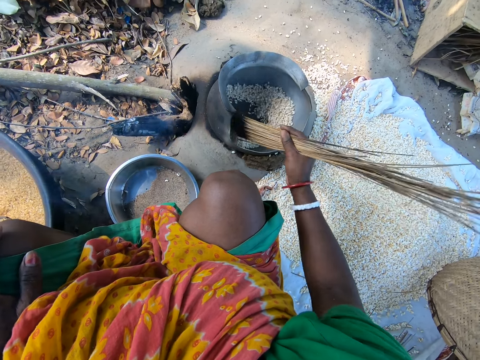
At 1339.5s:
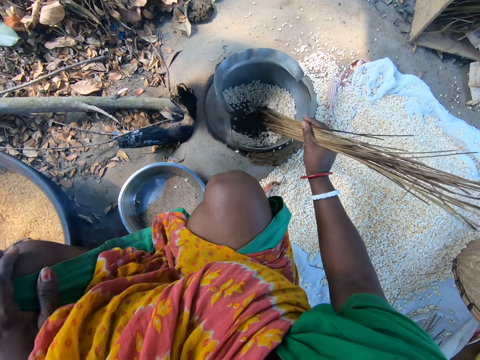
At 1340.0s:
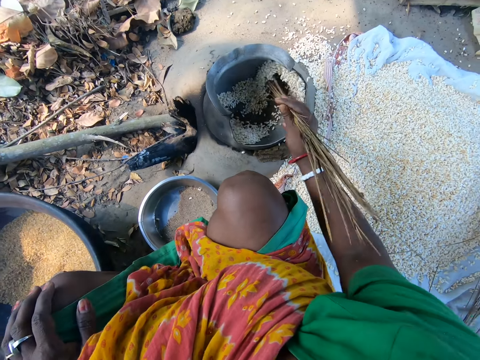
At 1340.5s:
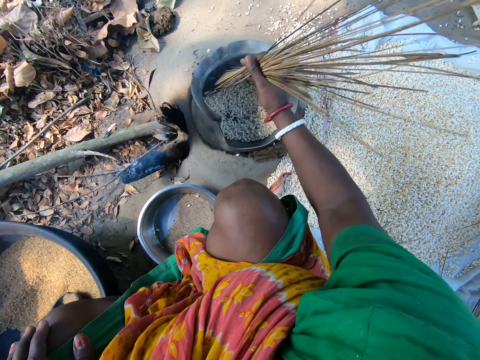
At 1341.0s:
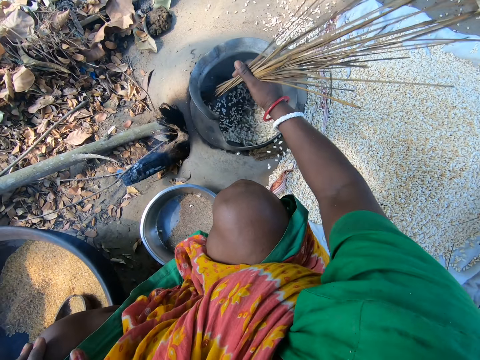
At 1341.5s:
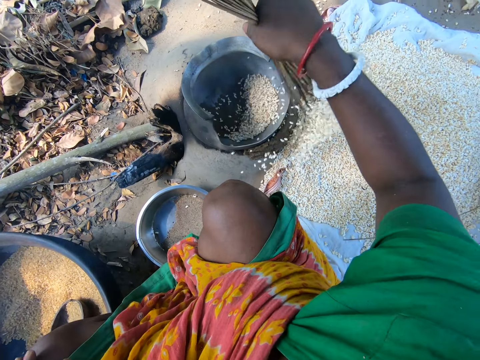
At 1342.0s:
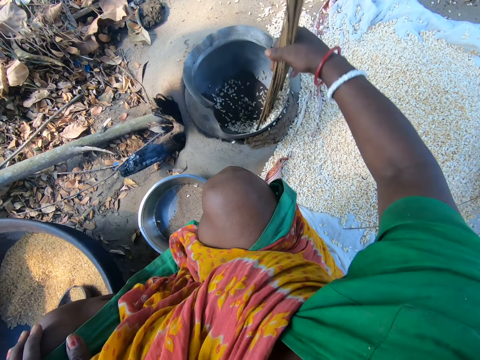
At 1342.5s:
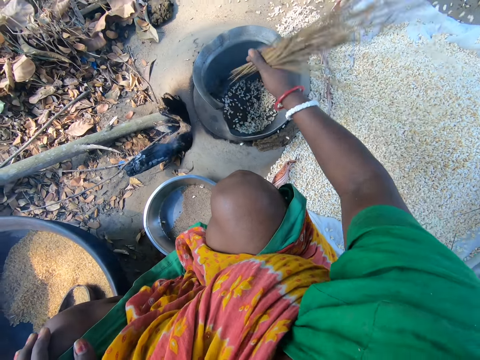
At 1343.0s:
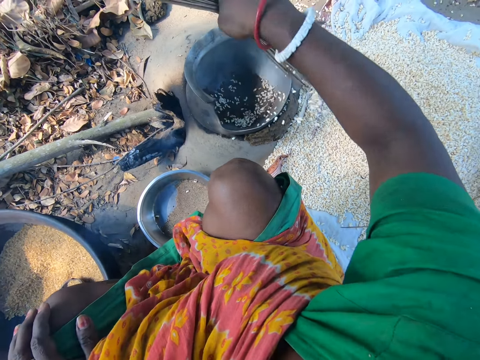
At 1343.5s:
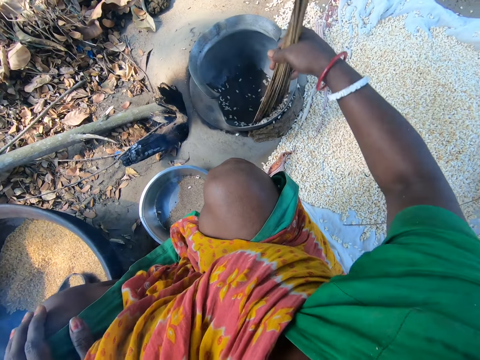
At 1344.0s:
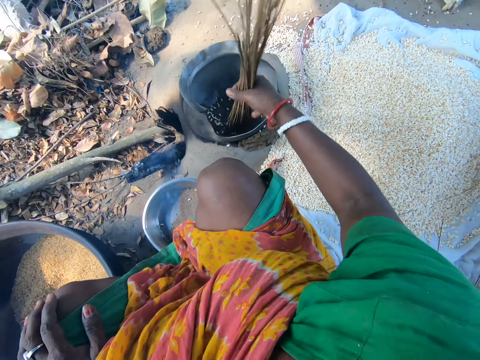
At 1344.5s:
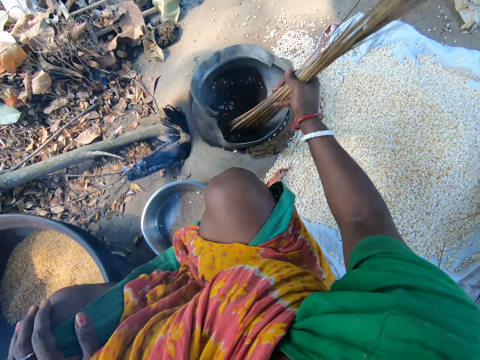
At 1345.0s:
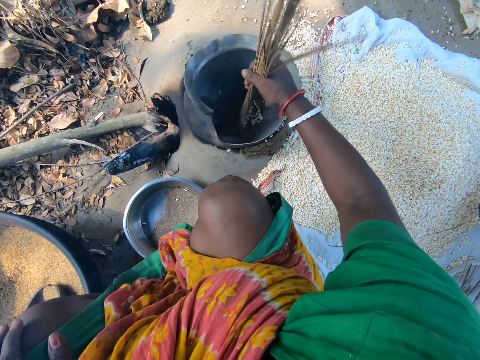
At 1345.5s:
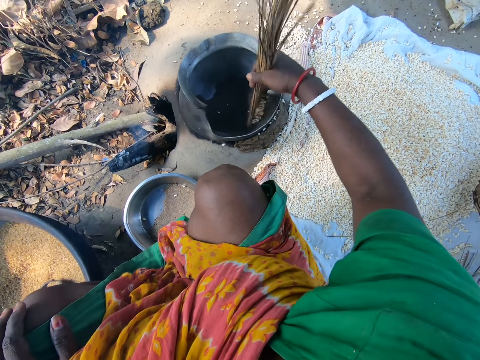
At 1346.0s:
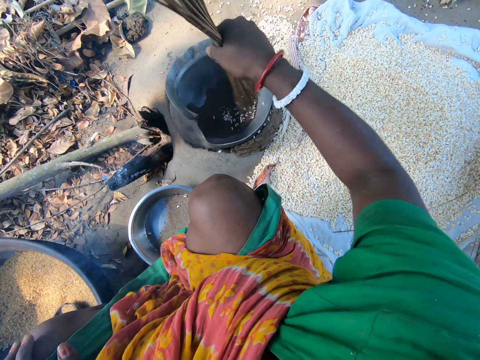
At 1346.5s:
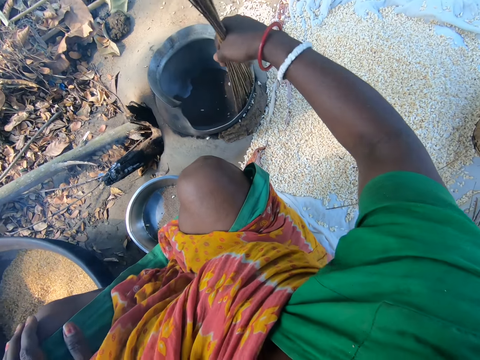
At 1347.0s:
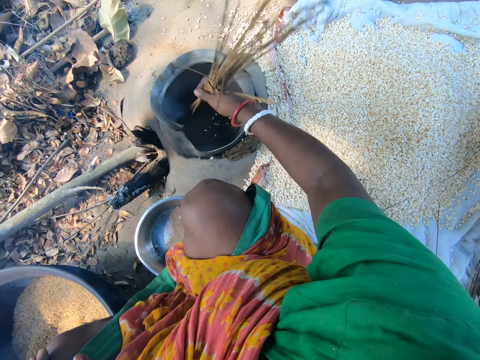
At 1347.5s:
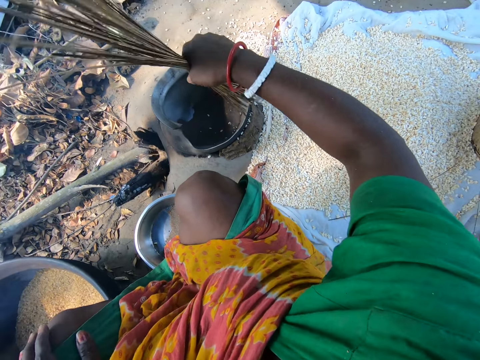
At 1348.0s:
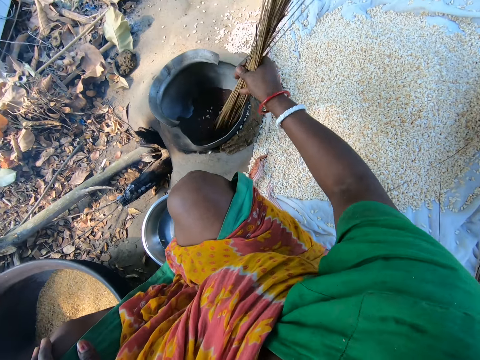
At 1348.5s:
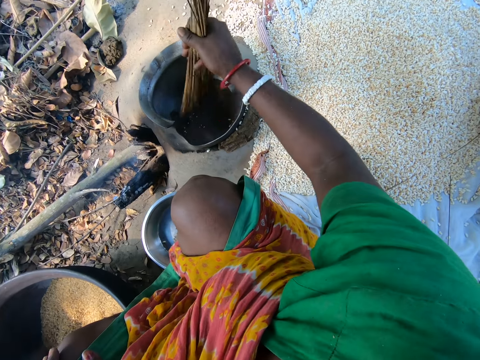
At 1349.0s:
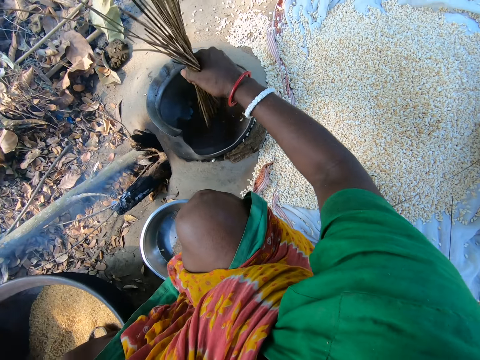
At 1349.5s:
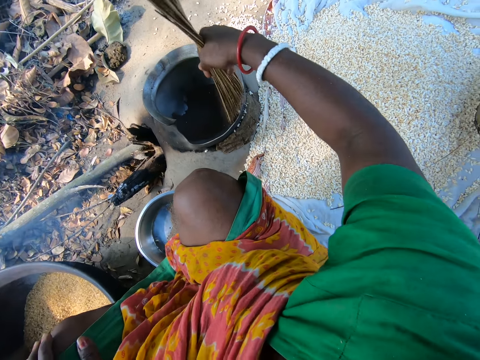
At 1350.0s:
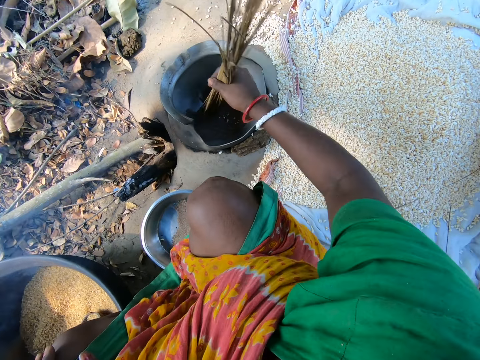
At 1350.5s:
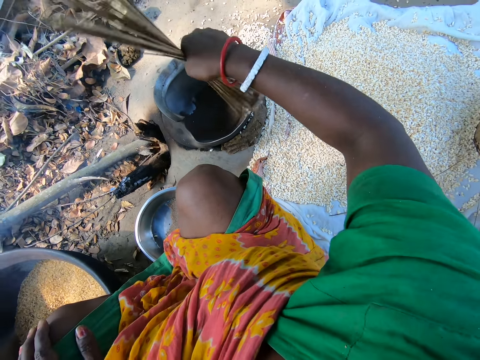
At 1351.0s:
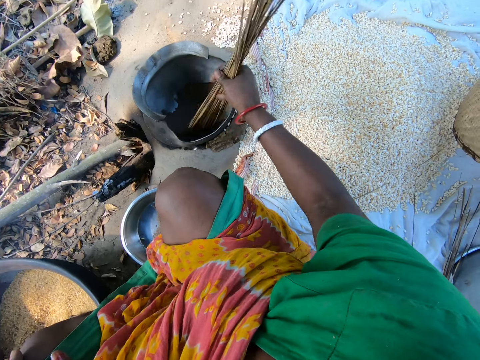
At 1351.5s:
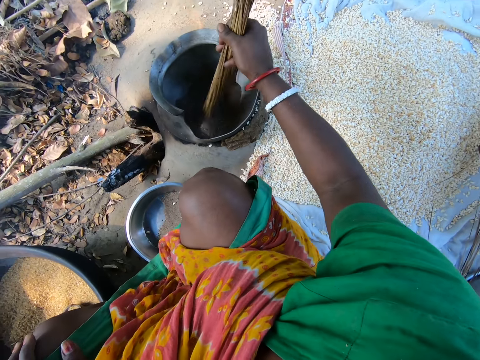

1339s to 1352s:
The camera wearer removes cooked popcorn or cereals from a metal pot using coconut sticks or a broom onto clothing on the ground. They stir the cereals in the pot with the broom. They pour cereals from the pot to the ground with the broom. They stir something in the pot. They pour cereals from the pot to the ground with the broom.

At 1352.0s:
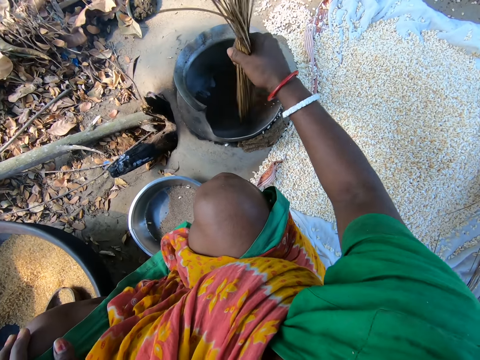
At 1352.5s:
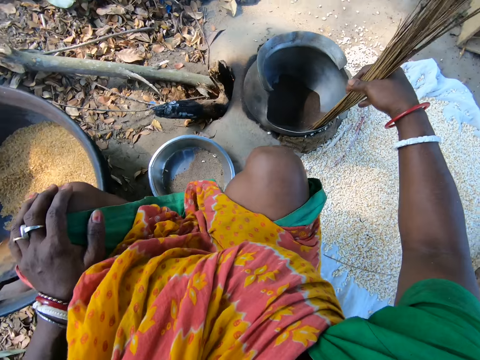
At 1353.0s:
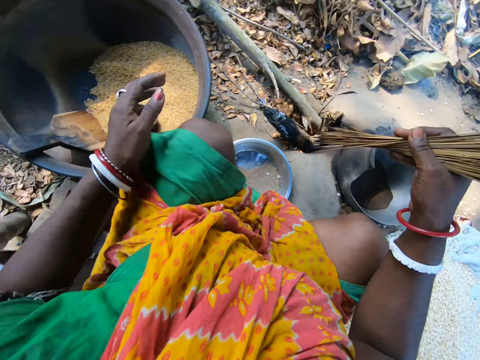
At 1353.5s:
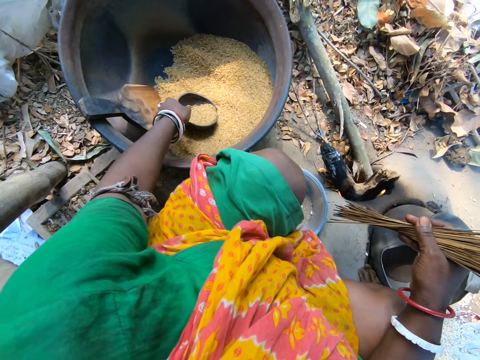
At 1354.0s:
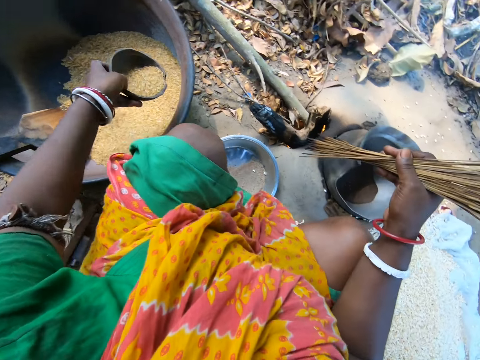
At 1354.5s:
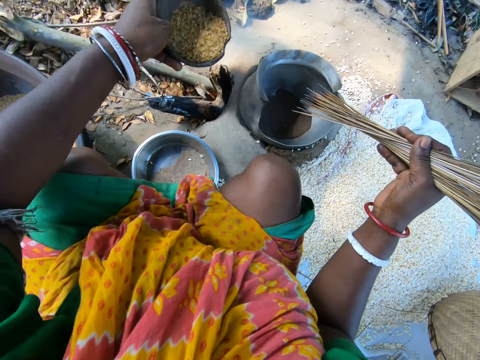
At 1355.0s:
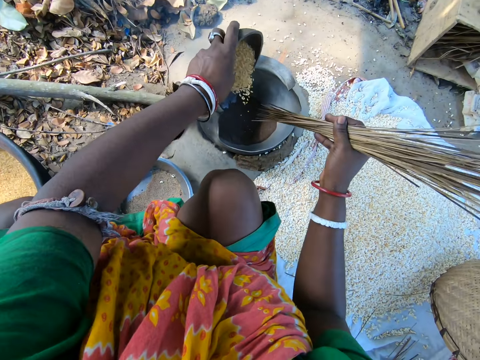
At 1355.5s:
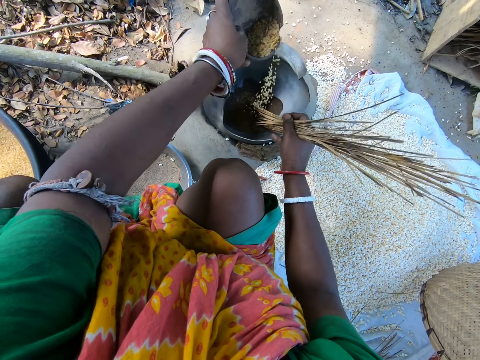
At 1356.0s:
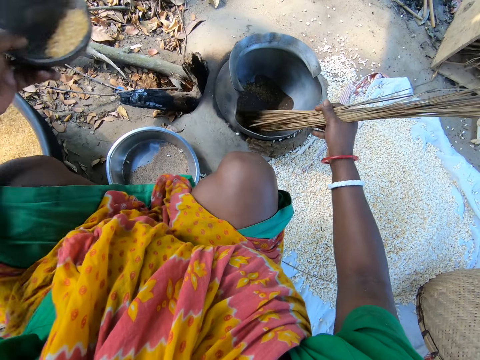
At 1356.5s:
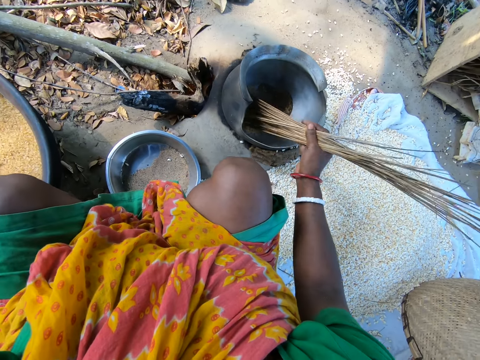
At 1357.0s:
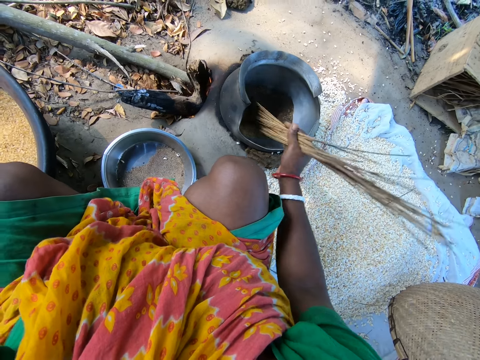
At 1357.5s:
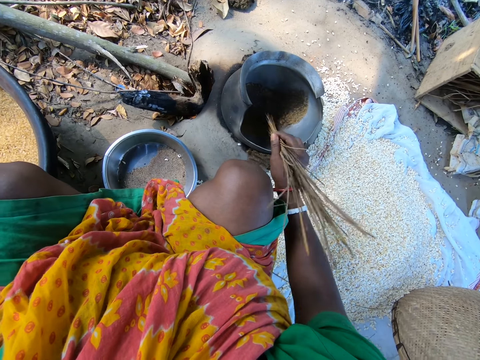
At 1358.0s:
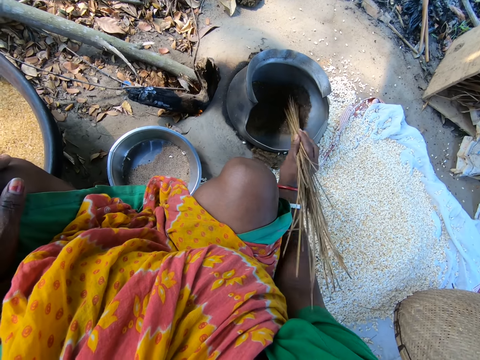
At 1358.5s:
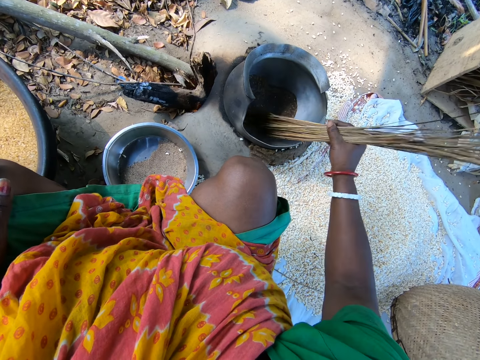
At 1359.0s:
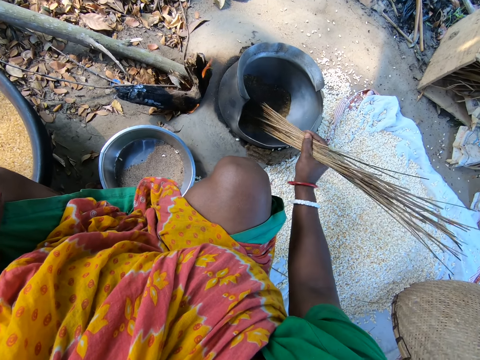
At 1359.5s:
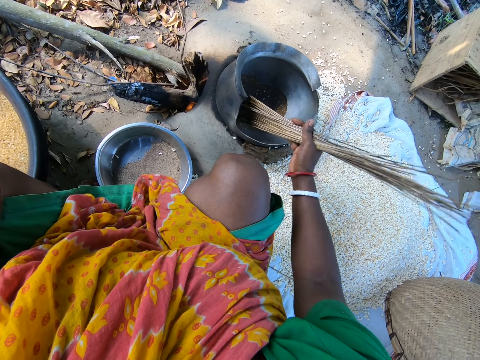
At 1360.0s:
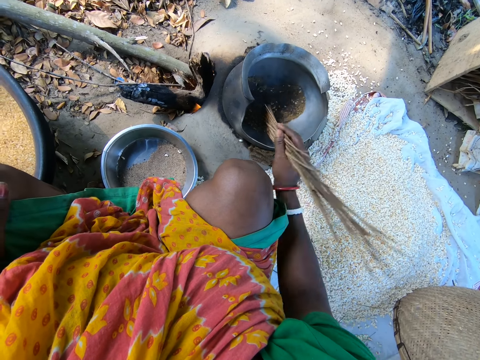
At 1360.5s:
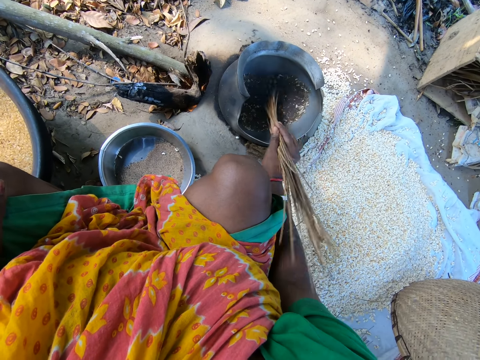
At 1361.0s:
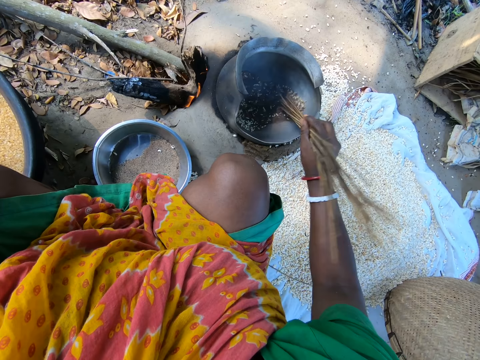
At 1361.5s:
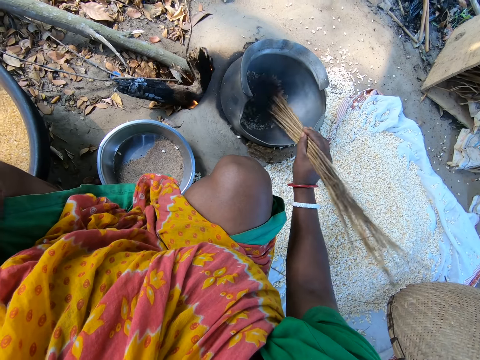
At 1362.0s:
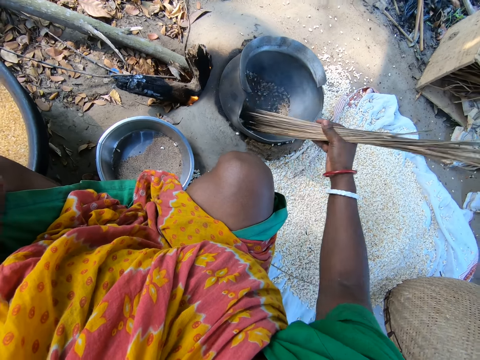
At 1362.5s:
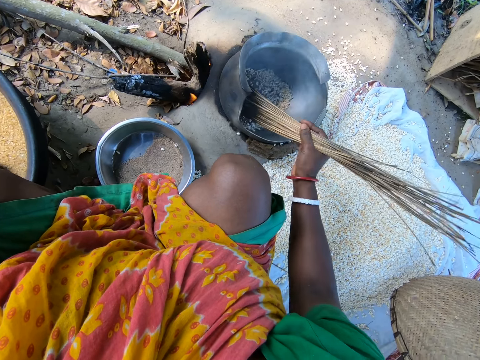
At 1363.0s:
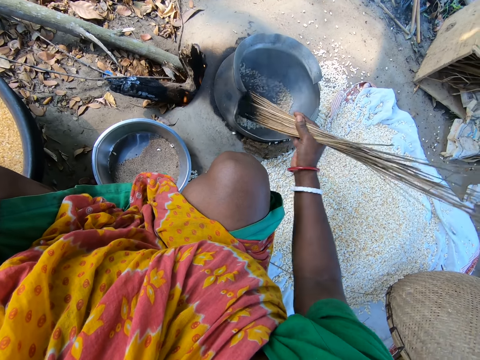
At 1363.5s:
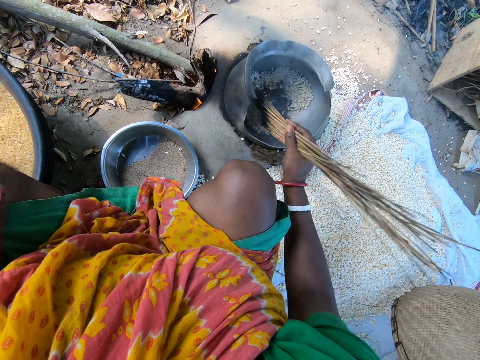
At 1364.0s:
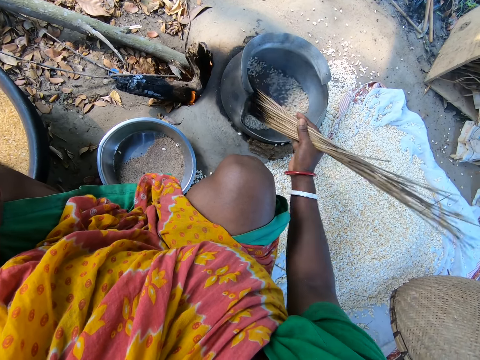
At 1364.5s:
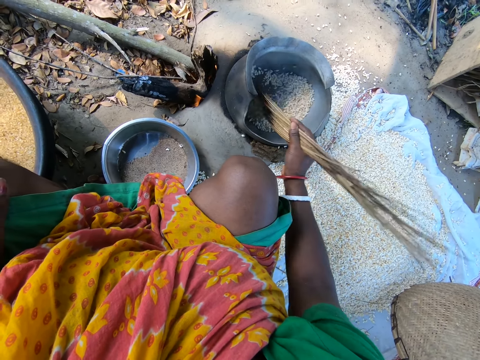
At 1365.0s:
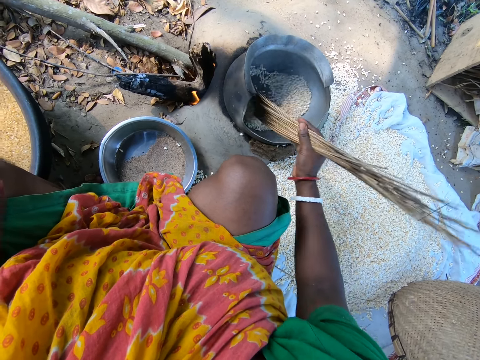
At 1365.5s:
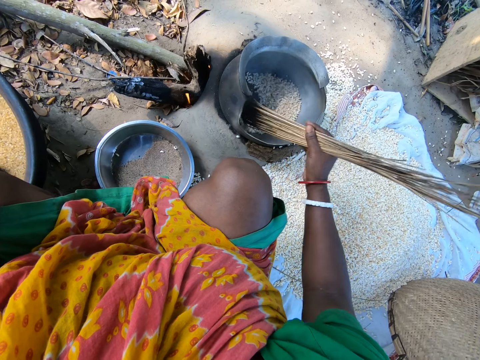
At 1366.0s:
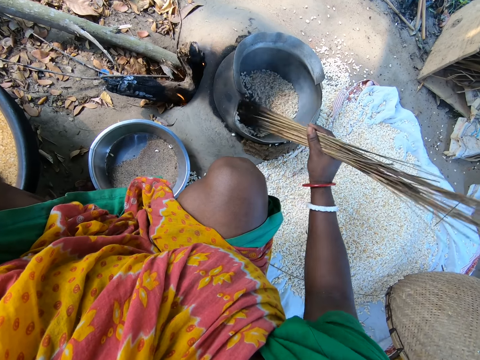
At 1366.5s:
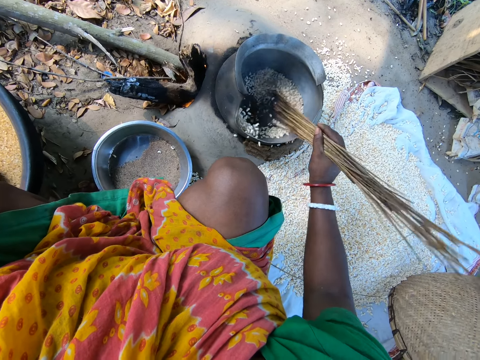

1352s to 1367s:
The camera wearer stirs something in the pot. She pours cereals from the pot to the ground with the broom. She picks up the bowl from the pot on the ground. She sand roasts popcorns in a metal pot. She pours the cereals from the bowl into the pot on fire. She stirs the cereals in the pot with the broom. She holds her knee.
